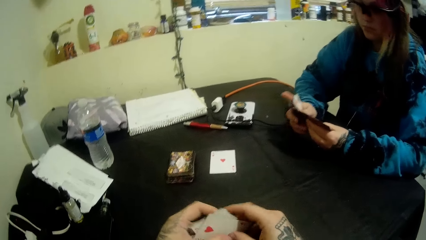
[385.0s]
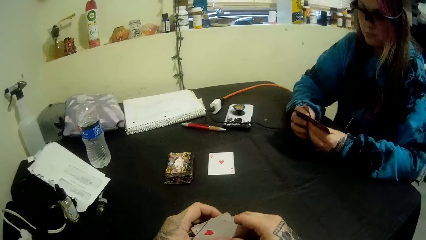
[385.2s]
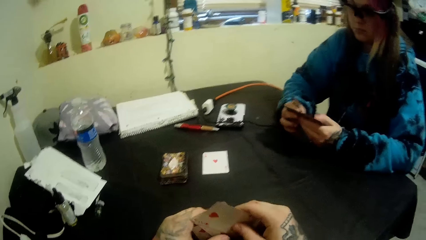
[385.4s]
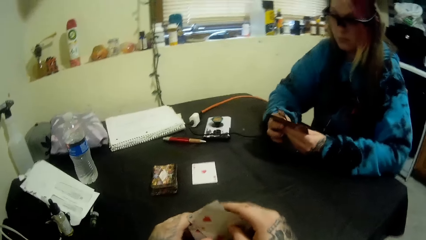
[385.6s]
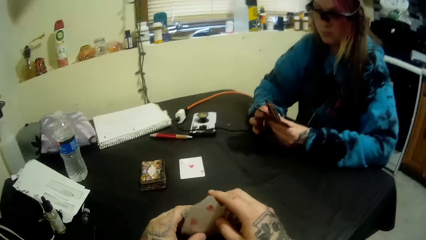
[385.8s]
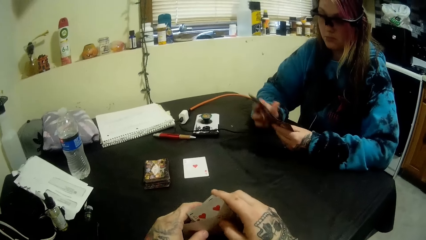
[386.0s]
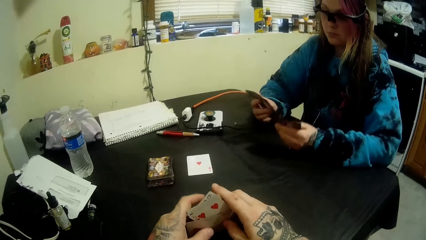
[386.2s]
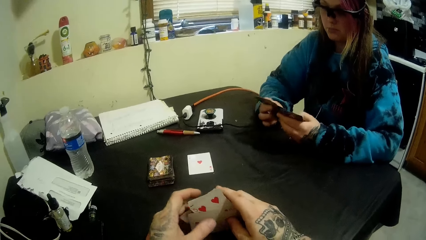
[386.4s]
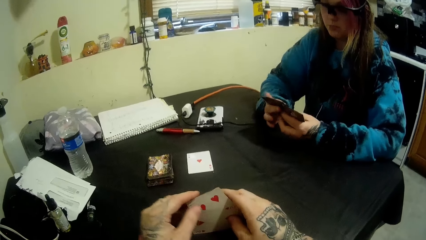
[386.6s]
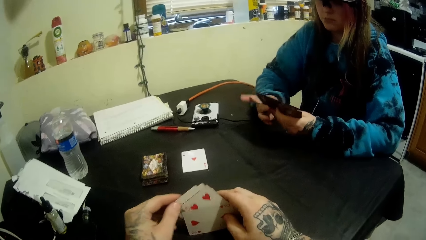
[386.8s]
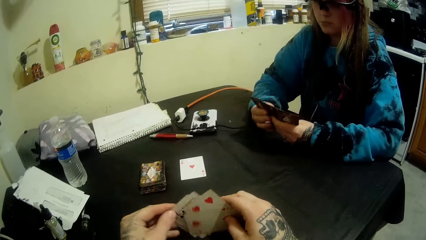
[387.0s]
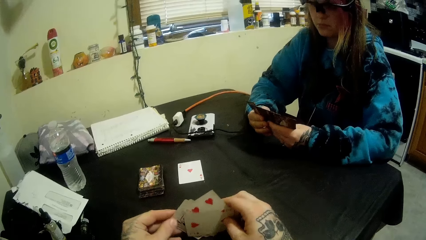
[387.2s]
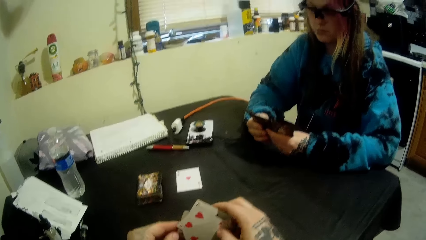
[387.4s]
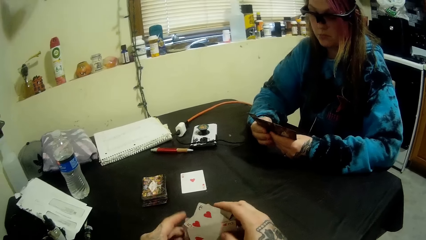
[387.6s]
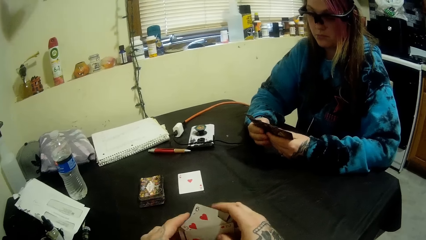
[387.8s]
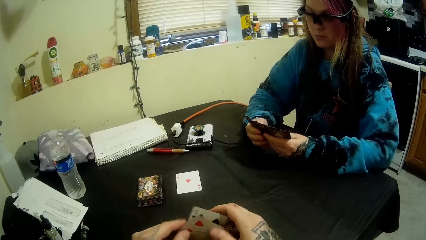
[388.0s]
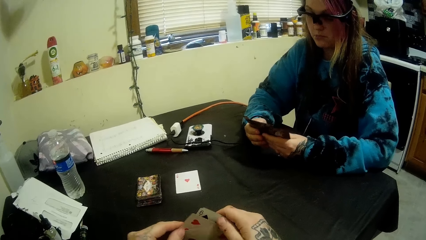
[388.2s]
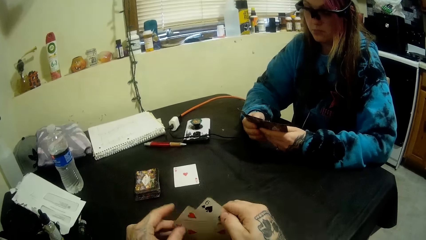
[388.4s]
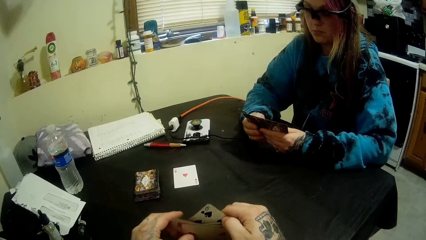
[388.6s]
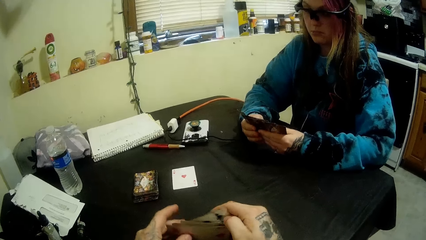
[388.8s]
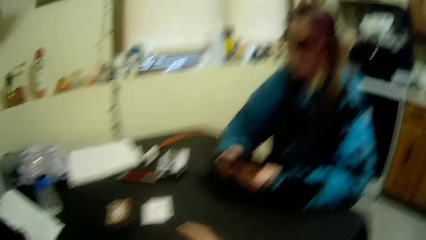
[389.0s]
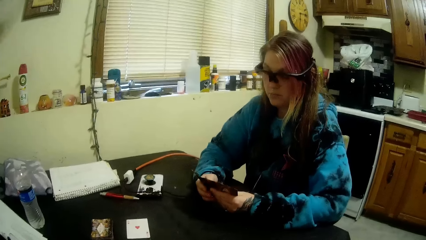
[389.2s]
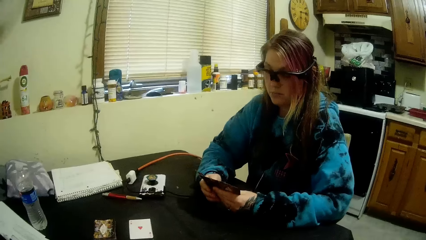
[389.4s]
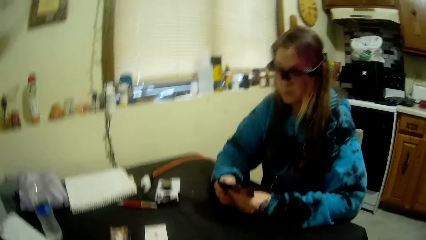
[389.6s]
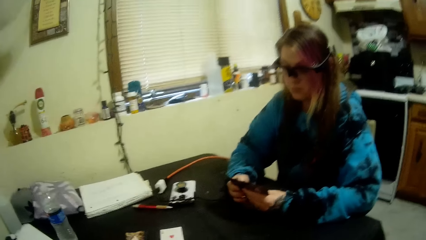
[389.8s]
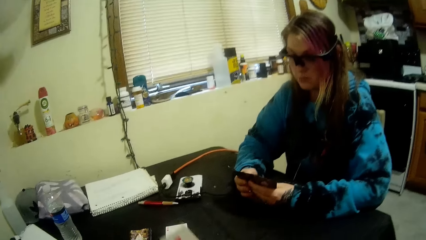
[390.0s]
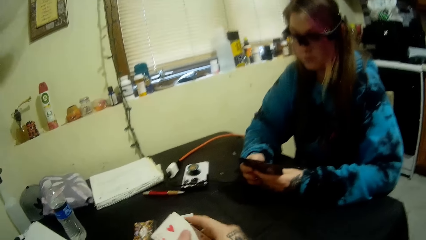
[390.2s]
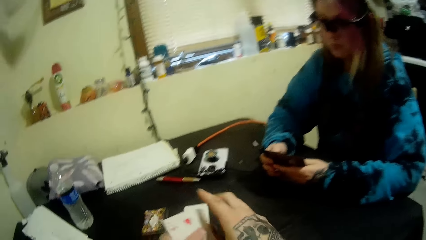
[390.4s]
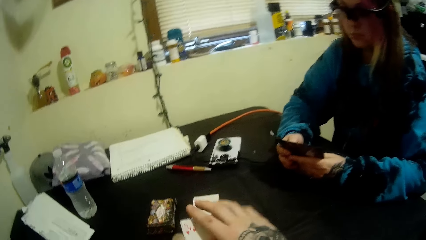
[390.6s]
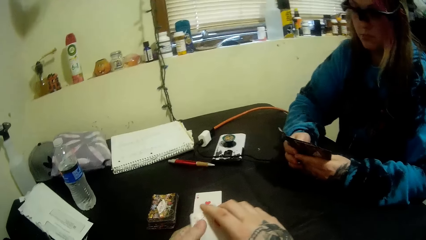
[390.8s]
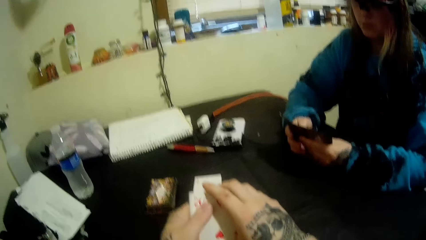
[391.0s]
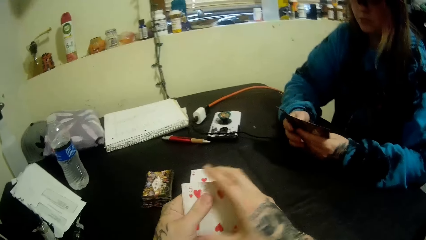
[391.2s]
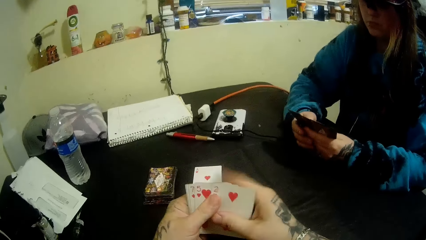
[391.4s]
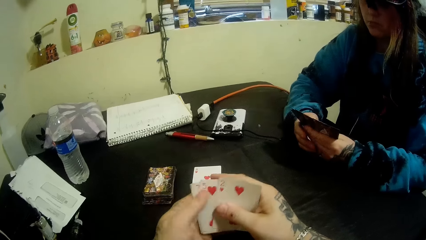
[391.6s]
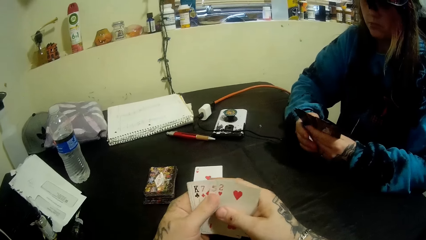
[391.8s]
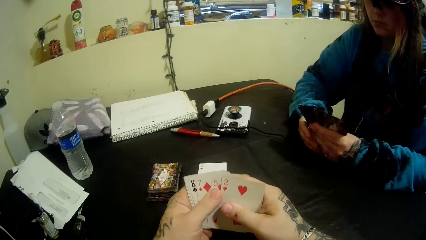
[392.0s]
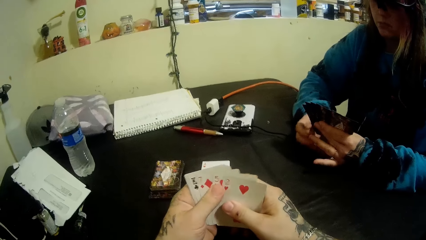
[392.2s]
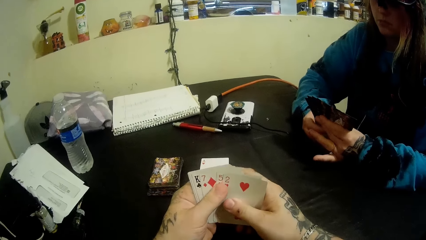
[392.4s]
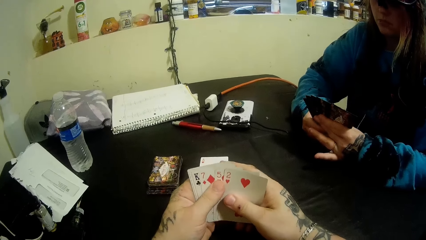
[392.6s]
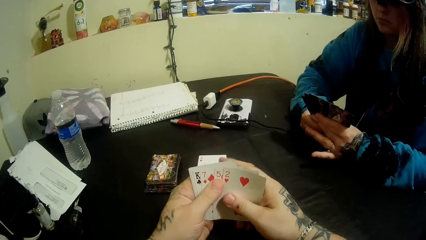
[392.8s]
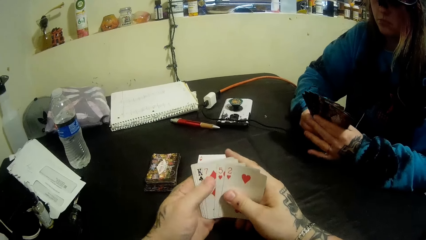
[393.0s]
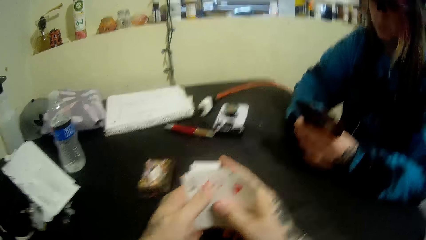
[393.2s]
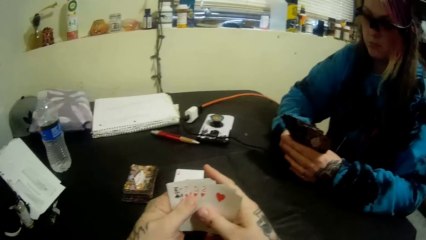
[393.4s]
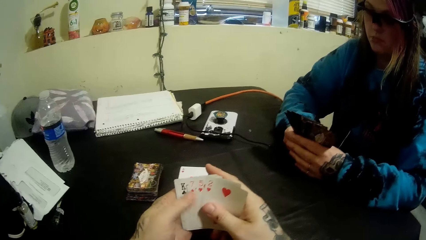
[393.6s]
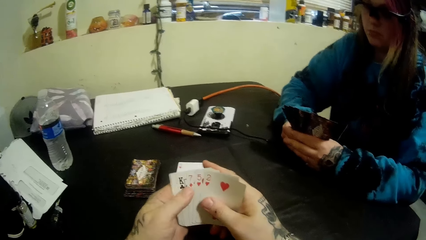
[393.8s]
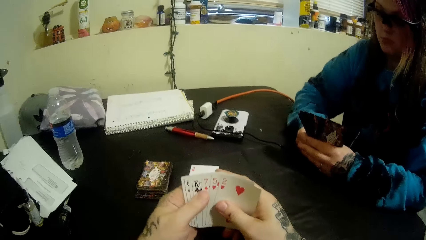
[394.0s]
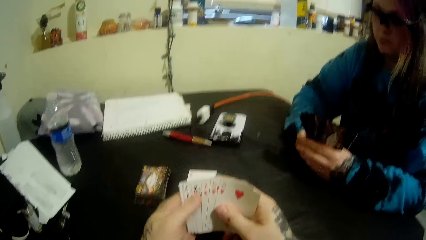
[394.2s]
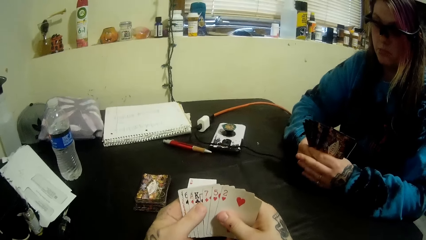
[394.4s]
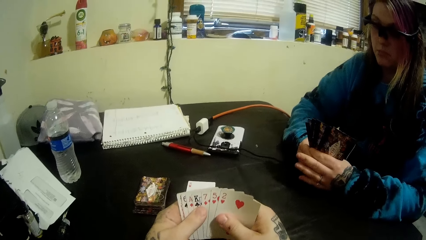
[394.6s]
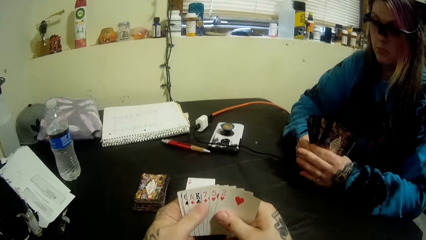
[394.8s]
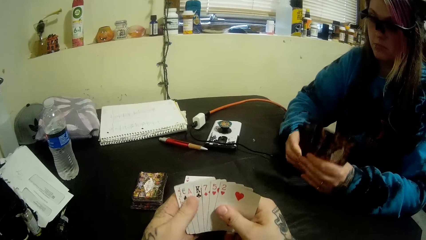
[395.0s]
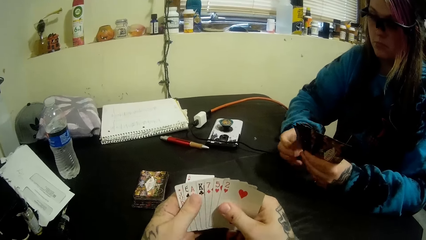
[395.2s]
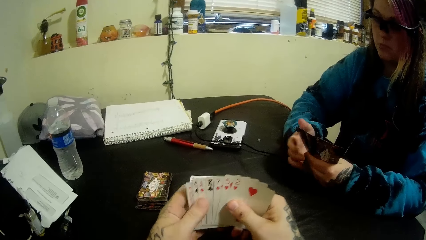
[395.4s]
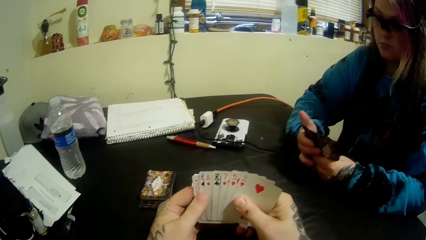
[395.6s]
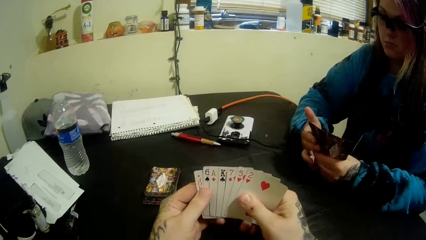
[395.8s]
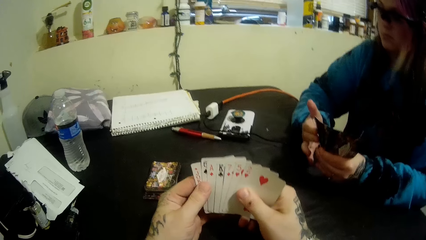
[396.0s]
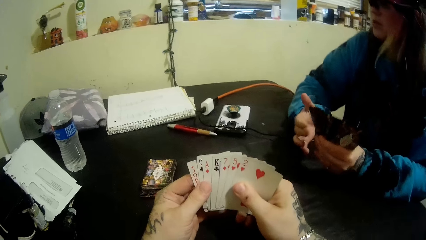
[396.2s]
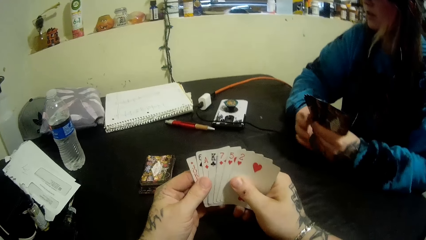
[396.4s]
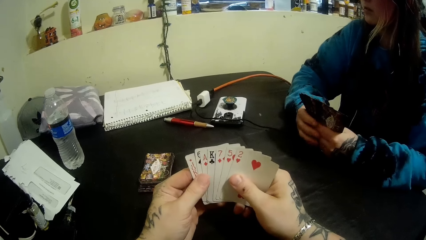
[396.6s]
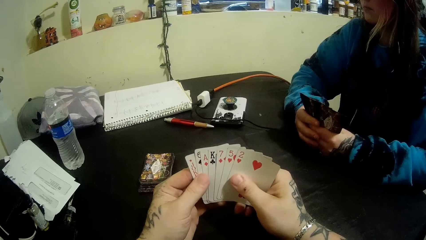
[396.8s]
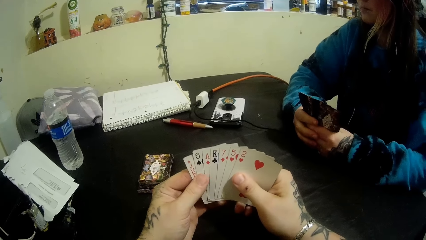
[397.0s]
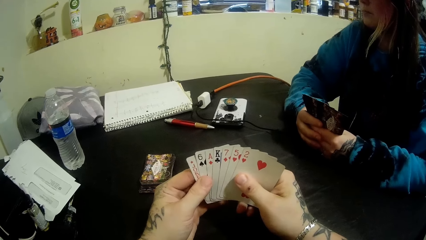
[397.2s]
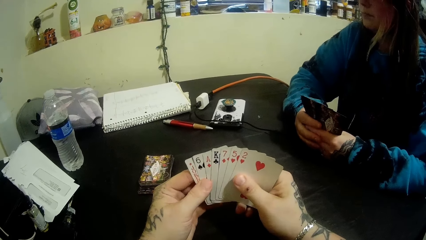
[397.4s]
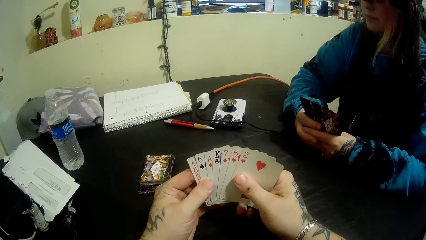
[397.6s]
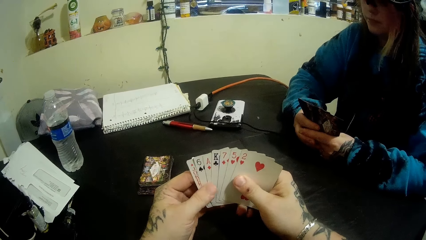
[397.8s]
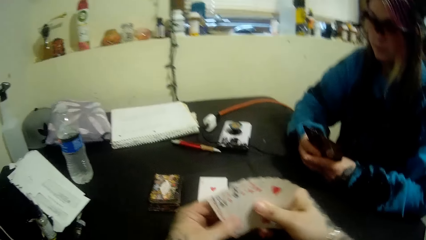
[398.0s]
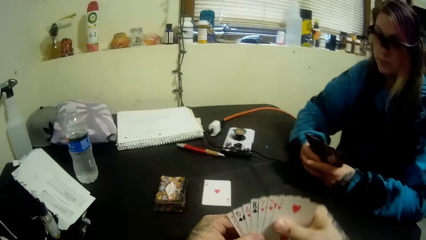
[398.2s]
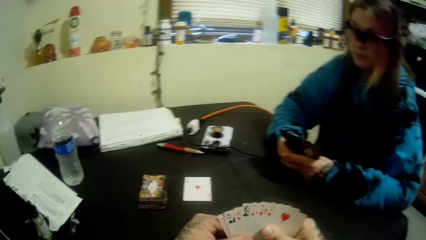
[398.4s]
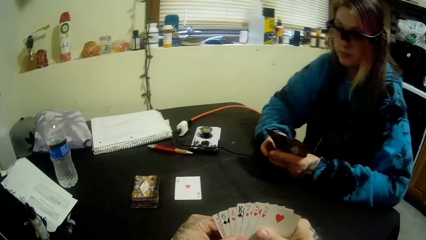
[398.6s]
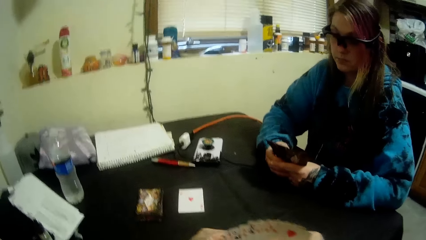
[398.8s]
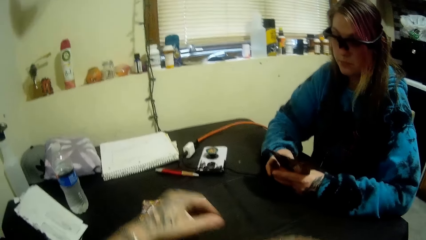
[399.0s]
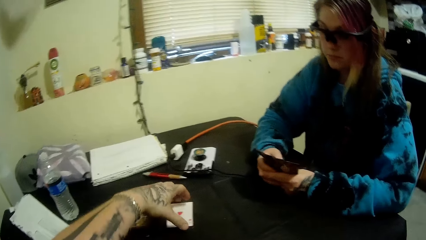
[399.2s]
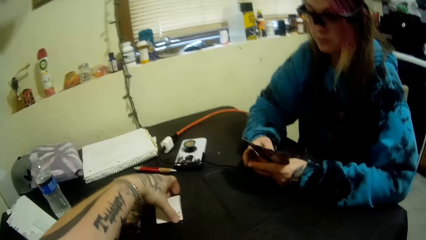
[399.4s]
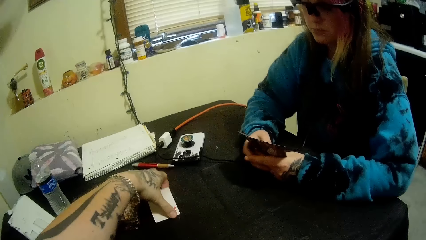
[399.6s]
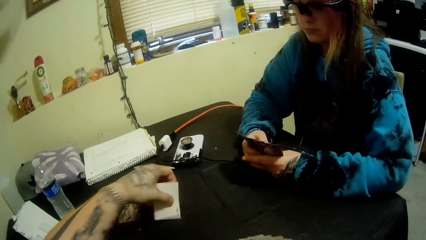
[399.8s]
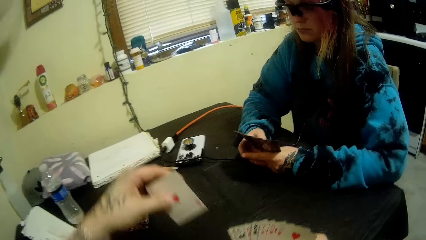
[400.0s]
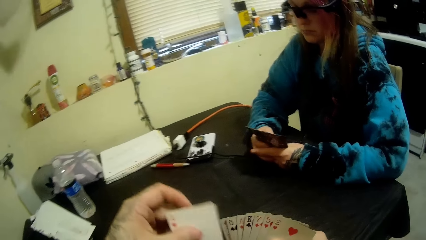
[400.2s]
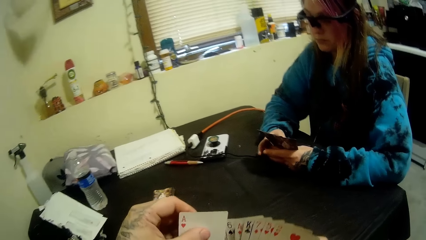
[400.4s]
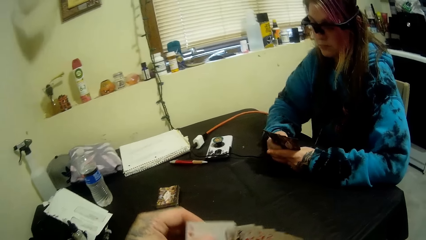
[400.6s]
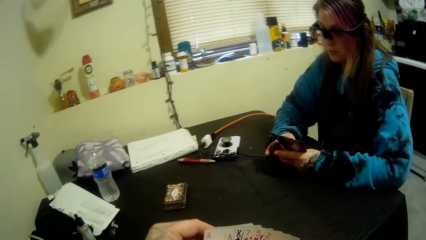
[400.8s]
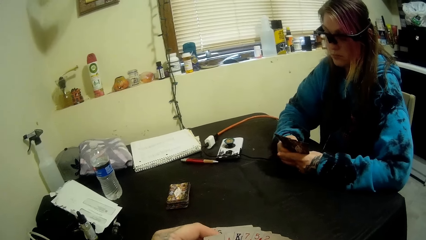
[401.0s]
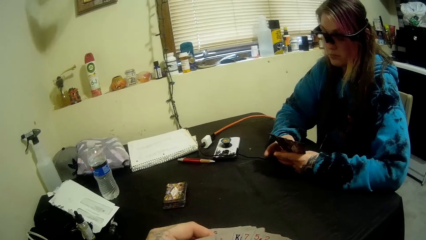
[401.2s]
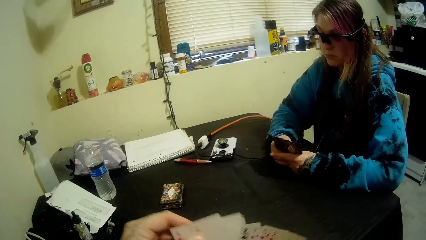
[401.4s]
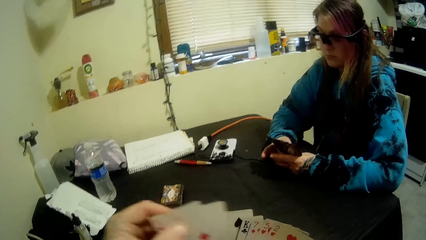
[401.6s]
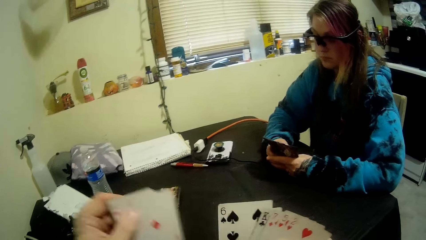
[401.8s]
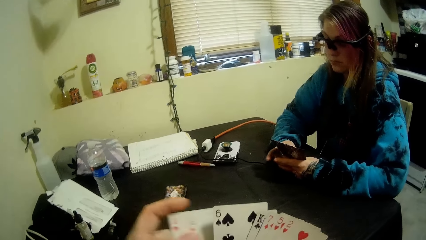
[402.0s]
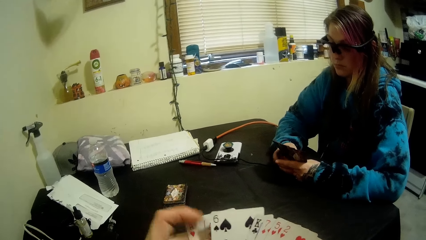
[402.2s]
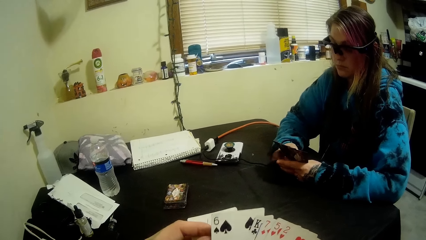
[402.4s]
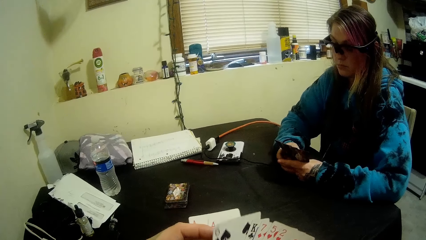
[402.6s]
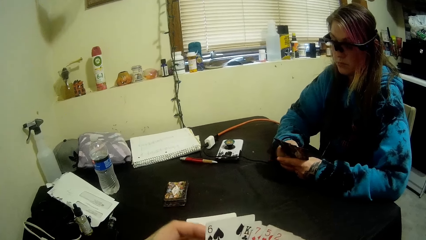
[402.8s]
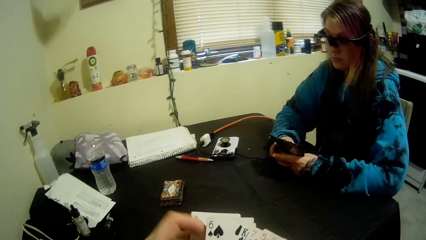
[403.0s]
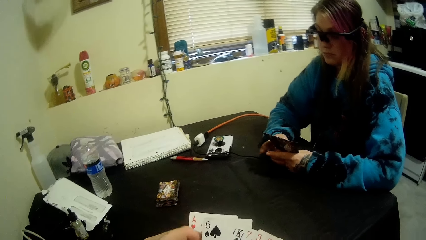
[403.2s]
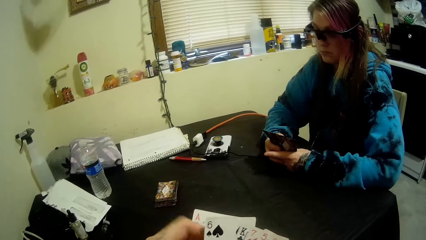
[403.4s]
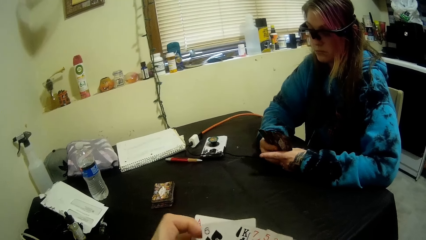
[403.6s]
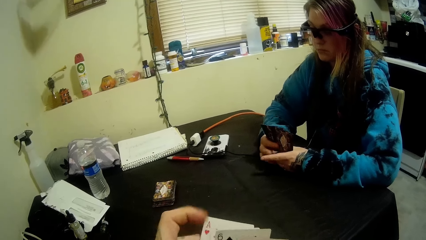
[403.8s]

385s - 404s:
The camera wearer converses. He arranges his cards. He arranges the cards. A lady looks at the cards. The camera wearer passes the cards to the right hand. He picks up a card from the table. He passes the card to the right hand. He arranges his cards. He selects the cards.
